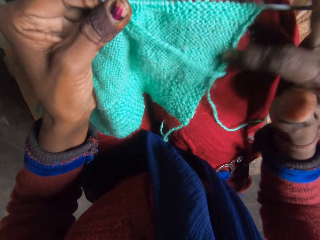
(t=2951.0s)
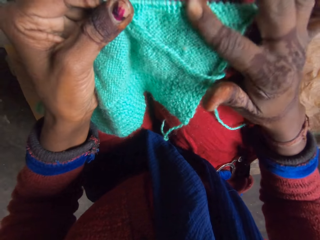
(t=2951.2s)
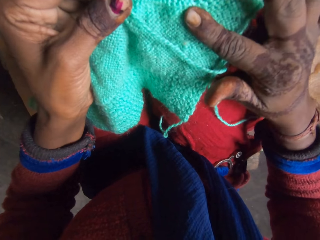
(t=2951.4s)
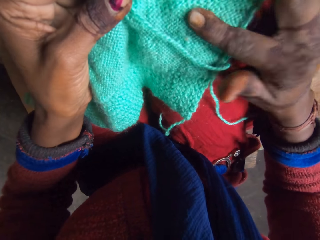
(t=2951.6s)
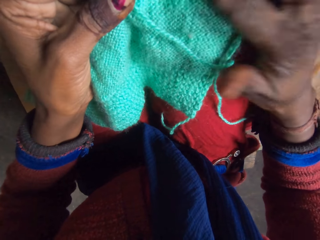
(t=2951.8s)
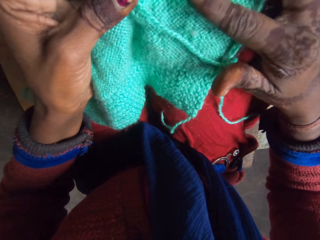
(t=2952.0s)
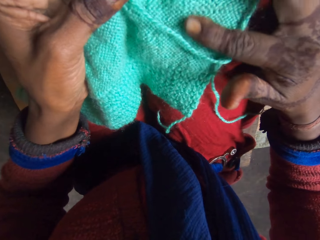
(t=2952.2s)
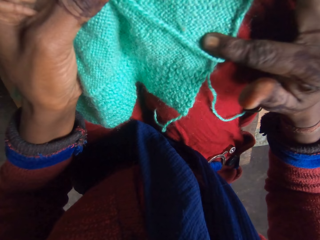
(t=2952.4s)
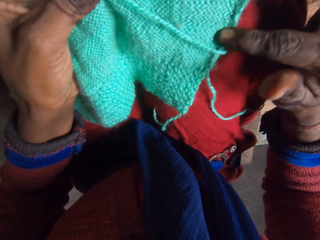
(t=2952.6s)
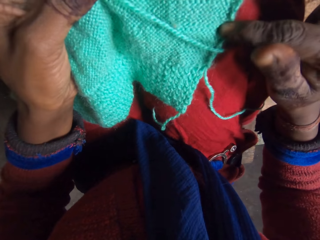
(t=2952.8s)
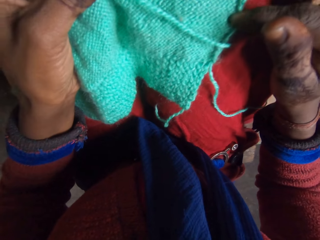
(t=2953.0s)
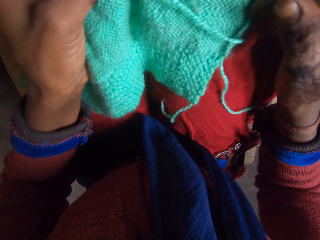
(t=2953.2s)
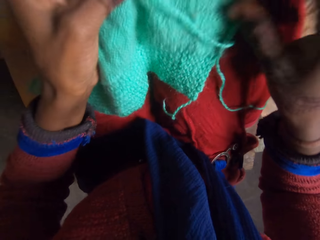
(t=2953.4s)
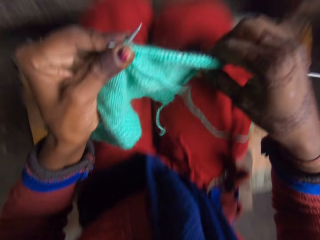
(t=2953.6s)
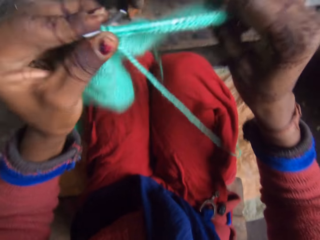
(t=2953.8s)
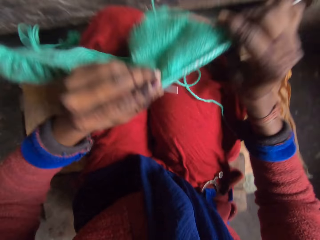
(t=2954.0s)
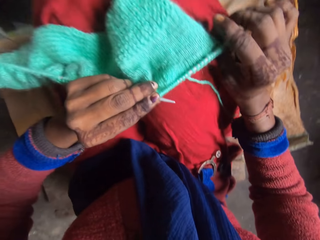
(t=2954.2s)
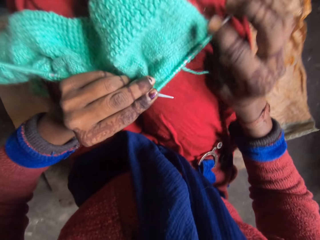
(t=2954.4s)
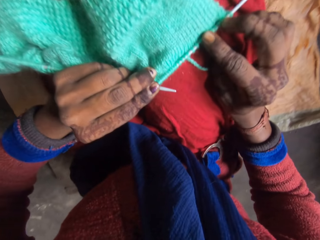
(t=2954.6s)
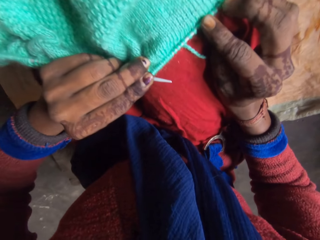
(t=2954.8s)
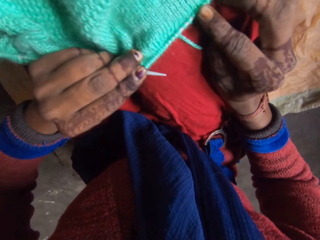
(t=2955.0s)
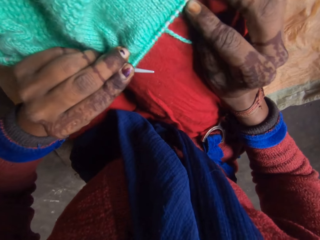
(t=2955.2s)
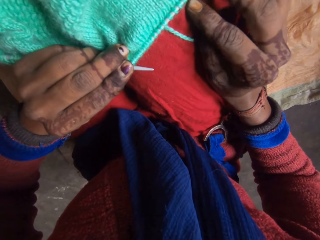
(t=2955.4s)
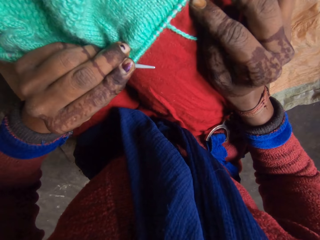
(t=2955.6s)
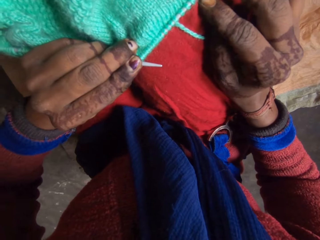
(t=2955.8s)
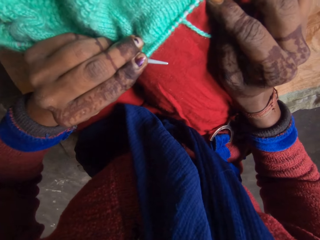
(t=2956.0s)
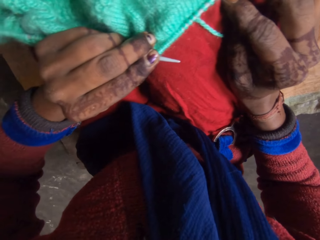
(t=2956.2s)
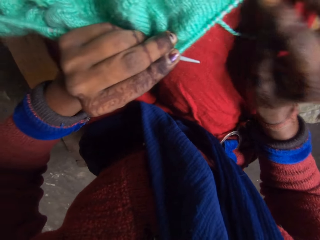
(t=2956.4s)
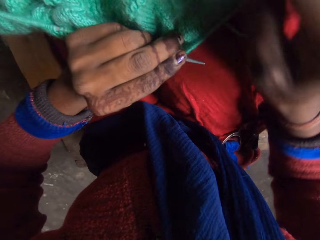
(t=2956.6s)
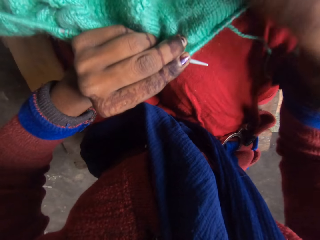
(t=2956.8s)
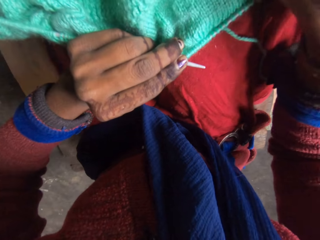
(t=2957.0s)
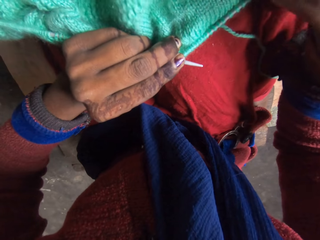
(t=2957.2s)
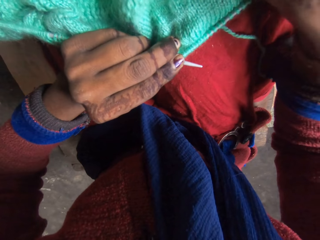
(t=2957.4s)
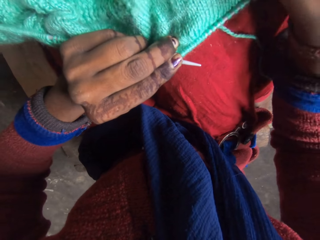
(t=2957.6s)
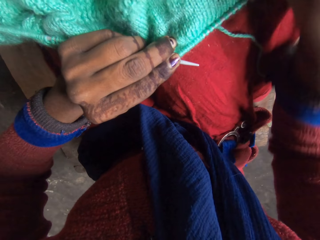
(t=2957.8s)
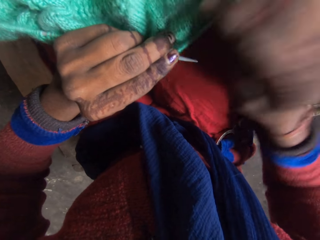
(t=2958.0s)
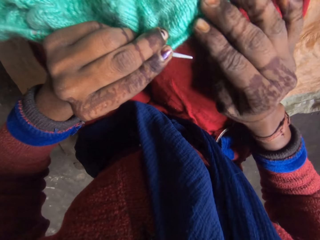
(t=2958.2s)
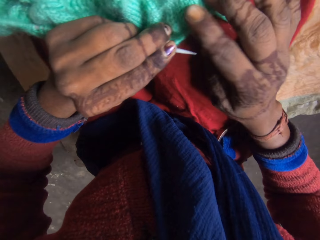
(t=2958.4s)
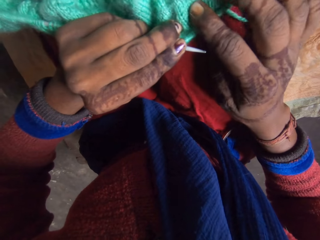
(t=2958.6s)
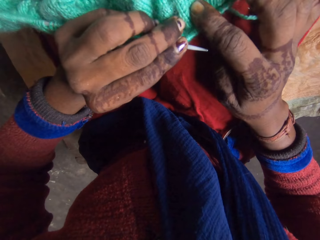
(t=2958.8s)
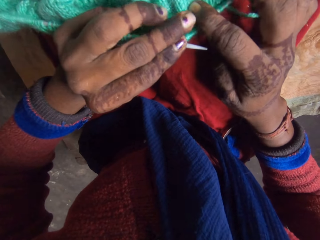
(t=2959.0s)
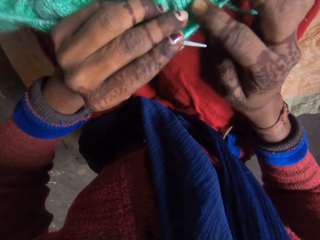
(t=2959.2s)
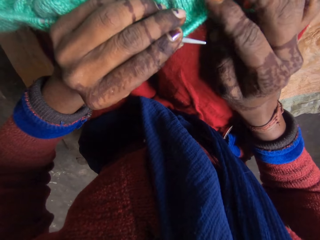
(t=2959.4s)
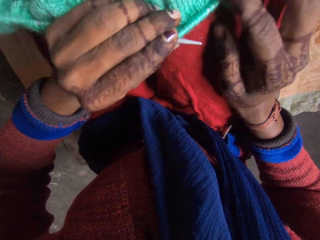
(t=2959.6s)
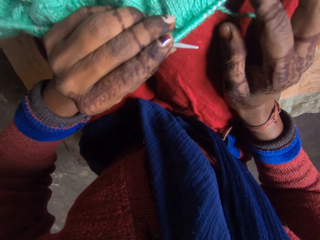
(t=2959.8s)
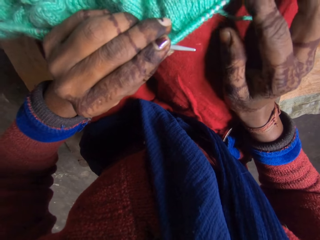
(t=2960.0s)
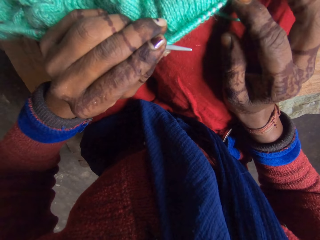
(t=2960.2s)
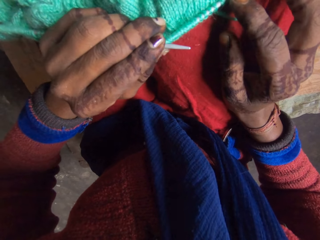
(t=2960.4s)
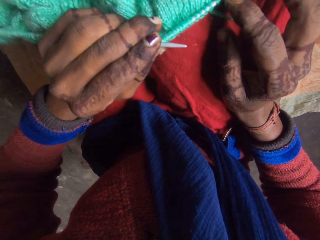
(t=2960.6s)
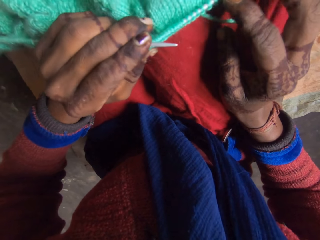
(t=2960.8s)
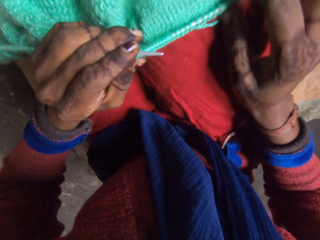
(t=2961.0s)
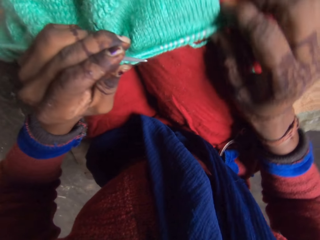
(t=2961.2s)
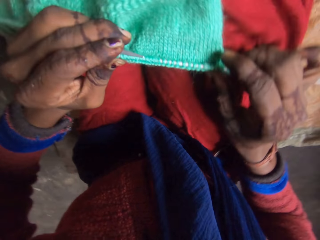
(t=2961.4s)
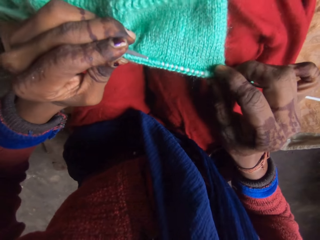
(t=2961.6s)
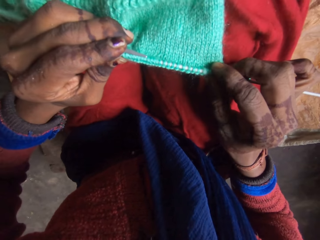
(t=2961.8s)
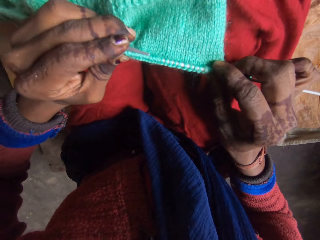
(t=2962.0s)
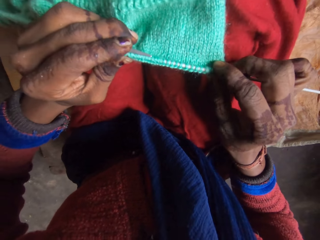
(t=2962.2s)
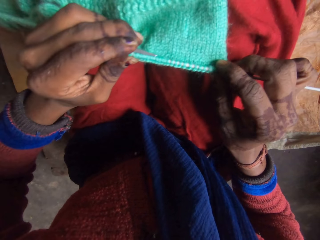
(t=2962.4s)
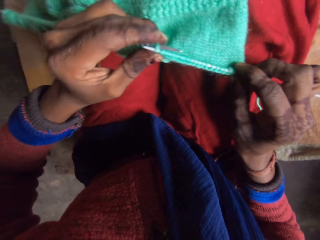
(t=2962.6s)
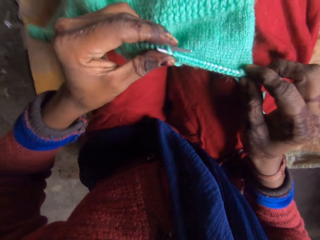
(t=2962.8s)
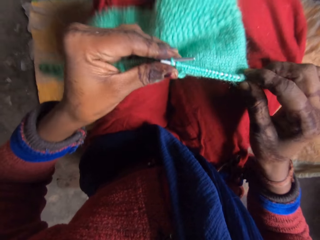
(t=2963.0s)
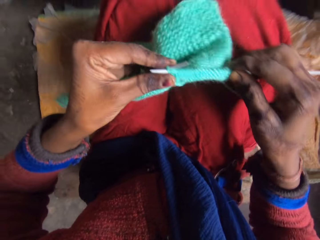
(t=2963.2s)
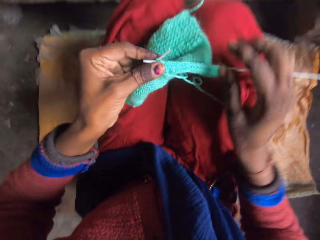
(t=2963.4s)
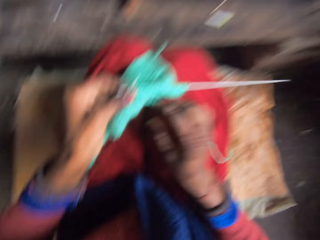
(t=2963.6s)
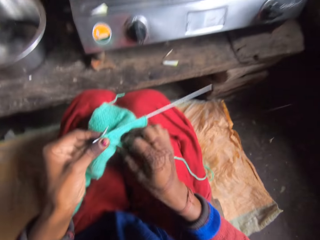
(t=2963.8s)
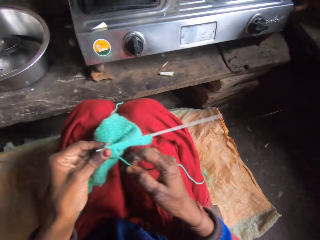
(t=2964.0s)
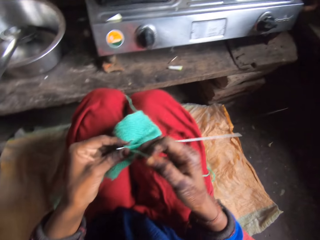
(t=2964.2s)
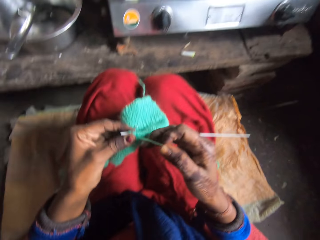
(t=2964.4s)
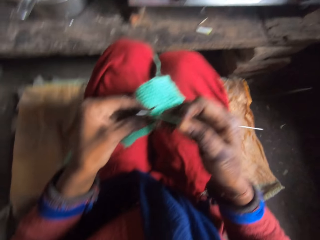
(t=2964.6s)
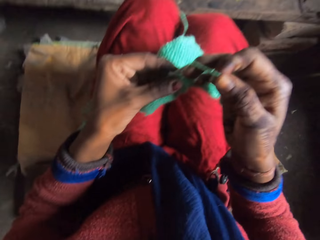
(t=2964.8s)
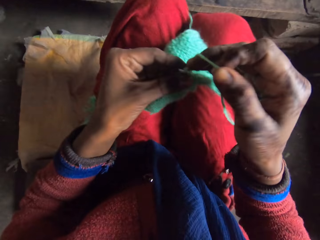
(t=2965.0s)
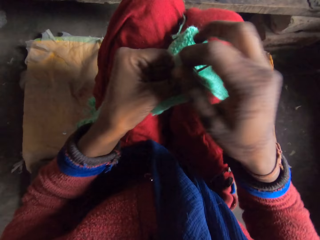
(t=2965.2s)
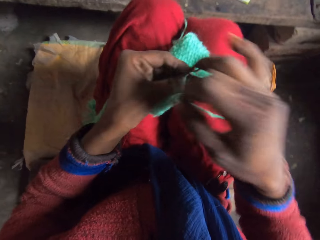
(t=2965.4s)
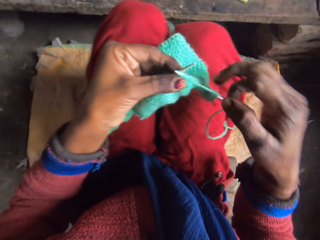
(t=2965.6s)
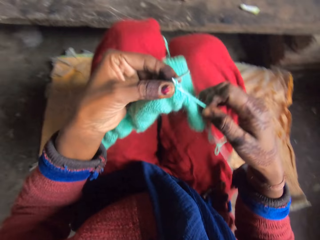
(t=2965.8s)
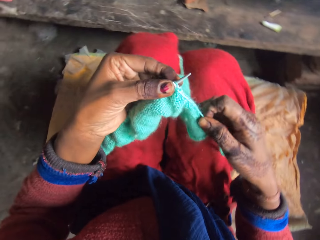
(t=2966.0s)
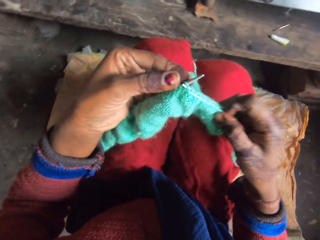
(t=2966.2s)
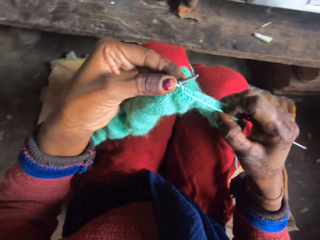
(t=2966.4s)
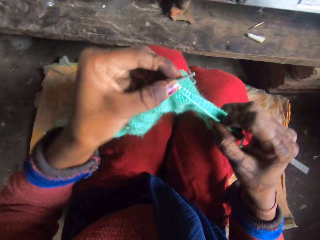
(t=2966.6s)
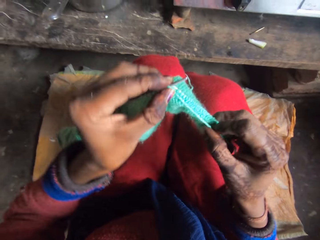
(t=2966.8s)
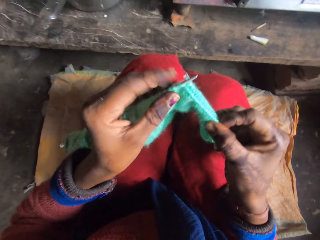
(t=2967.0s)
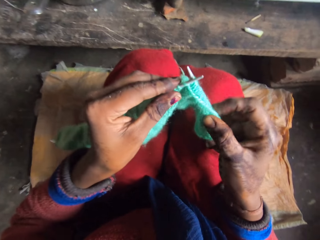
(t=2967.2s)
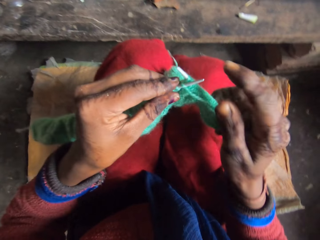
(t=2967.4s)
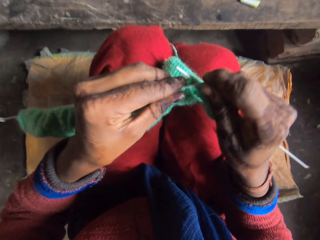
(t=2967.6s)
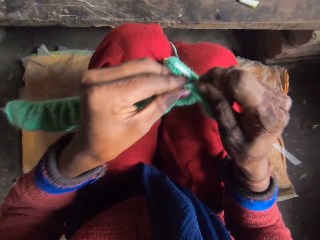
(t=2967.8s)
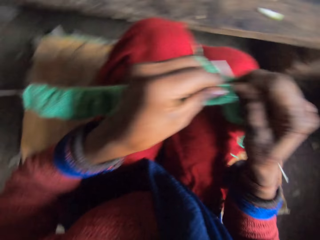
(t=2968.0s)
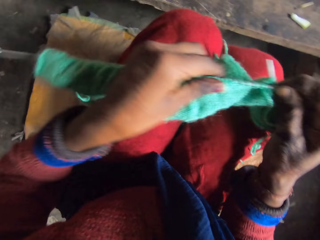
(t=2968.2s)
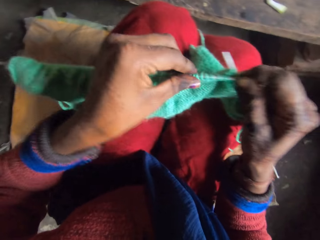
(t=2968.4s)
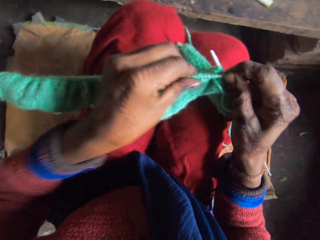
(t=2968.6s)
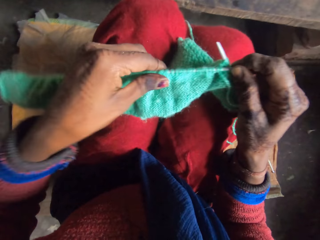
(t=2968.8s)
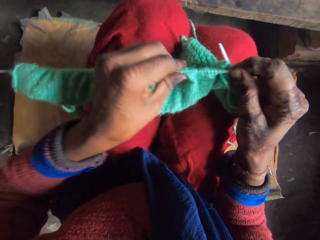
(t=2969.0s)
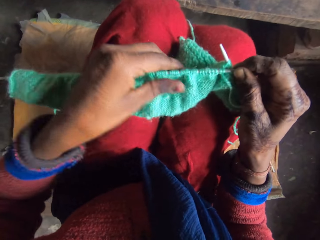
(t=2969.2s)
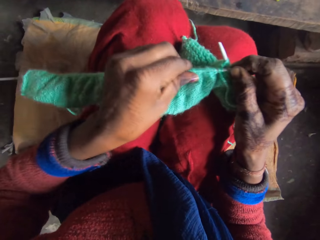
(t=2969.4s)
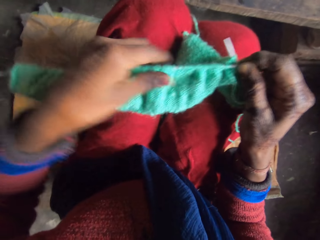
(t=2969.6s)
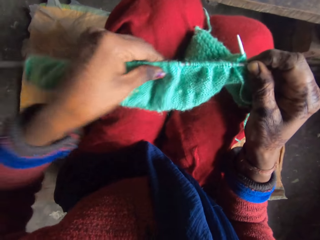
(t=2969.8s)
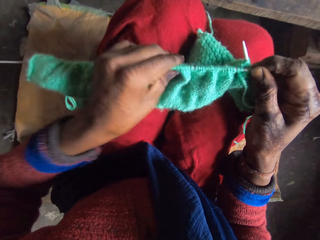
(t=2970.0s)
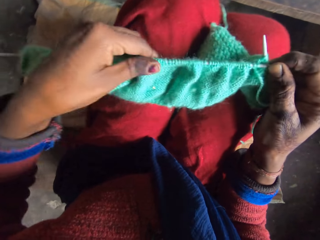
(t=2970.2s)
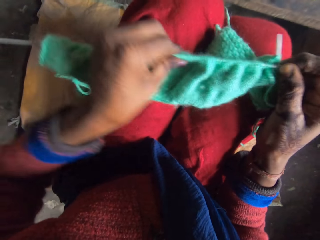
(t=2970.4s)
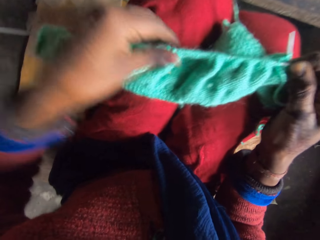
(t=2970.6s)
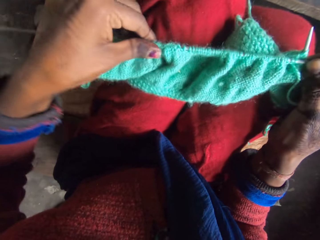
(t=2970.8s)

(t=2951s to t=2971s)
The camera wearer turns the knitting piece with her hands. She adjusts the knitting piece with her right hand. She examines the fabric. She knits the yarn with the knitting pins.

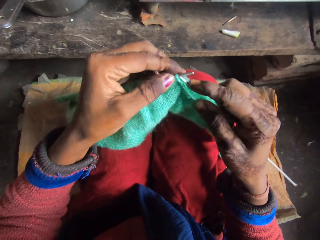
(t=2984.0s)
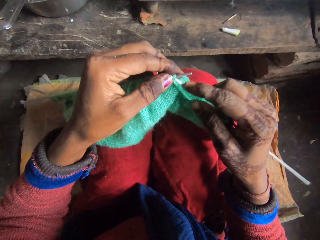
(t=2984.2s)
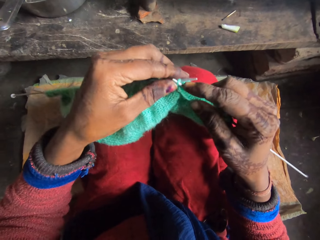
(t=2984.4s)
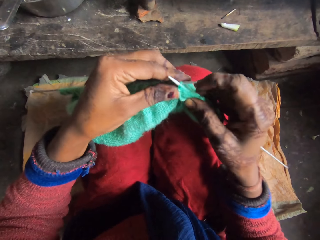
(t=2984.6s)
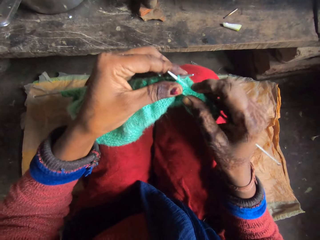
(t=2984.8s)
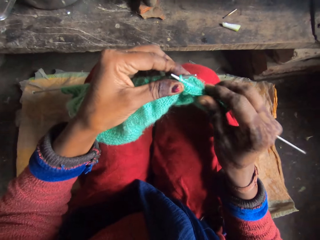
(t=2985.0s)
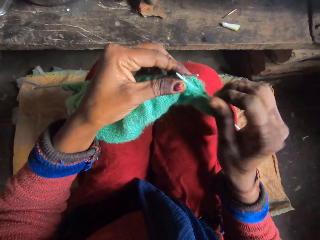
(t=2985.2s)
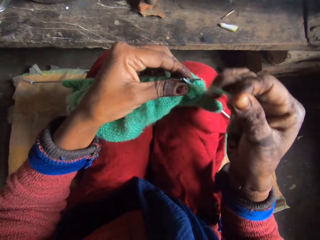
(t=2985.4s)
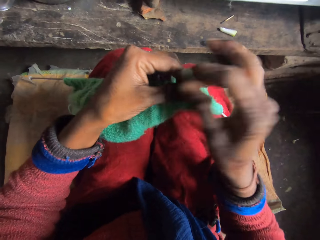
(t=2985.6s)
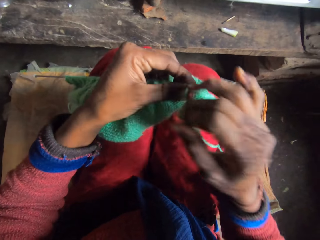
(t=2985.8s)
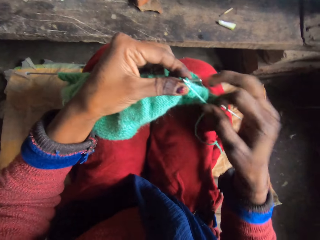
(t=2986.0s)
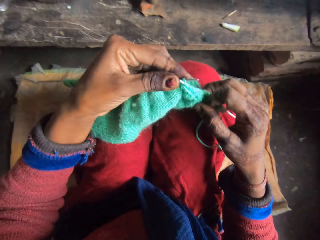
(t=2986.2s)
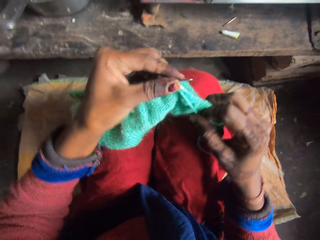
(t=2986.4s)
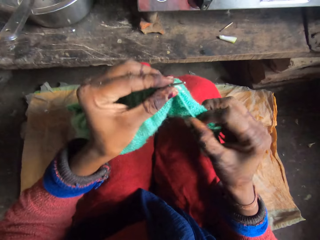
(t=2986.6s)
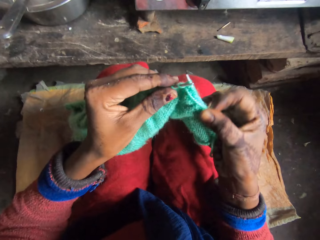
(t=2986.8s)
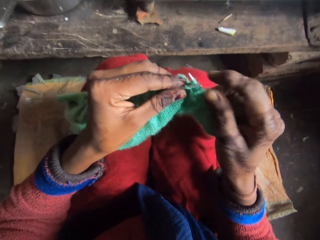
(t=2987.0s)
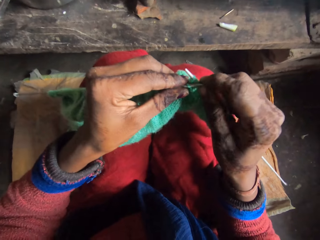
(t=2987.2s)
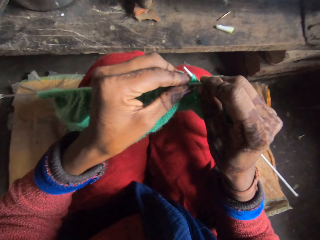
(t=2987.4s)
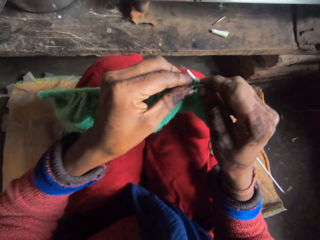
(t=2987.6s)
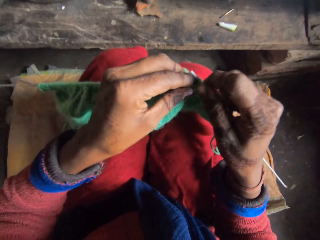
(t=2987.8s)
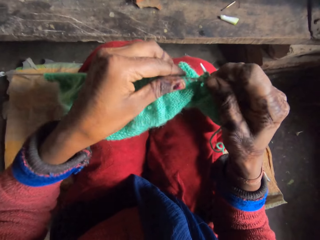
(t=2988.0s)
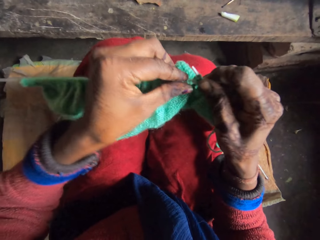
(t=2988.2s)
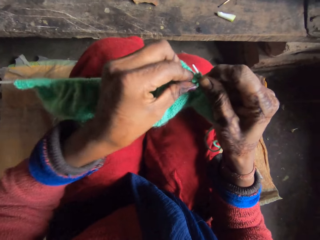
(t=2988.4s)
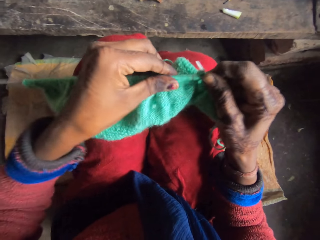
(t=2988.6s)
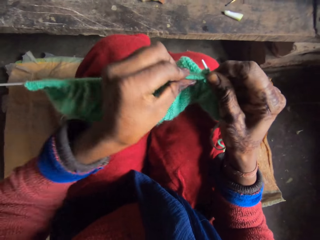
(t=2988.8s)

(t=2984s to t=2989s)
The camera wearer rolls the string on the knitting needle.
